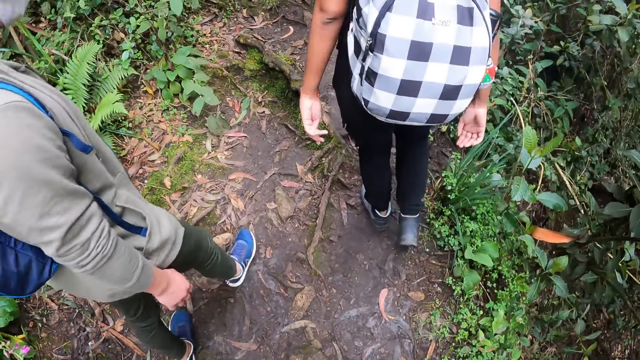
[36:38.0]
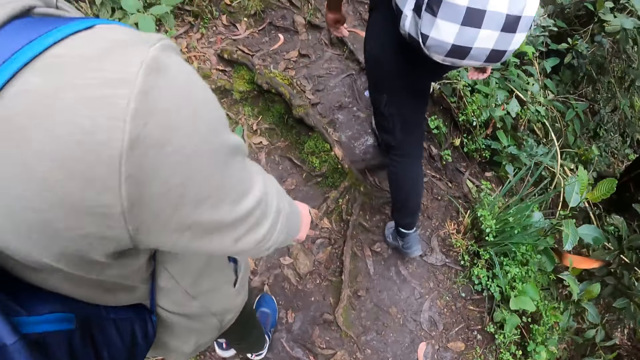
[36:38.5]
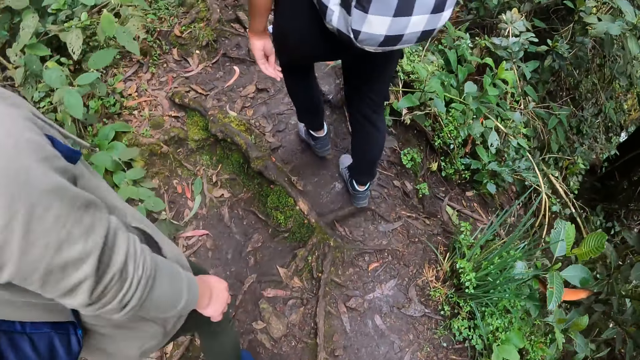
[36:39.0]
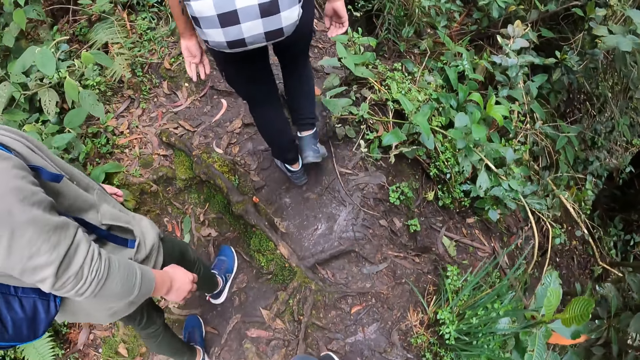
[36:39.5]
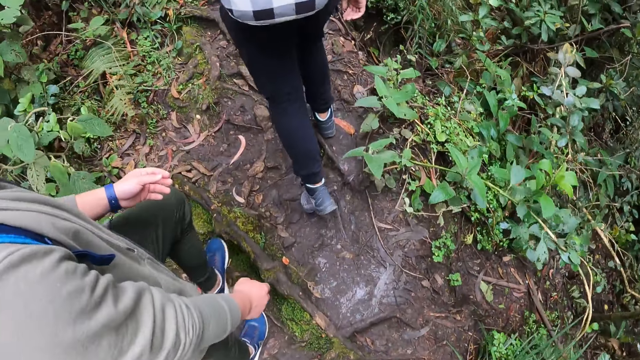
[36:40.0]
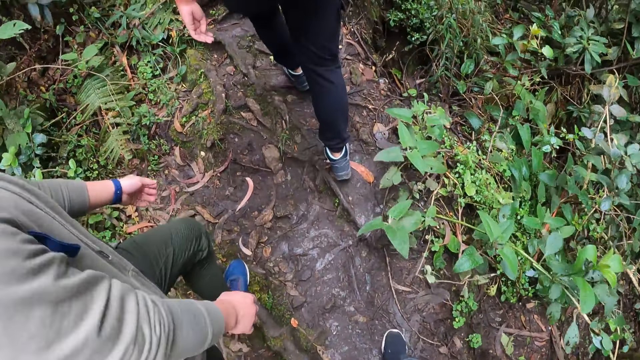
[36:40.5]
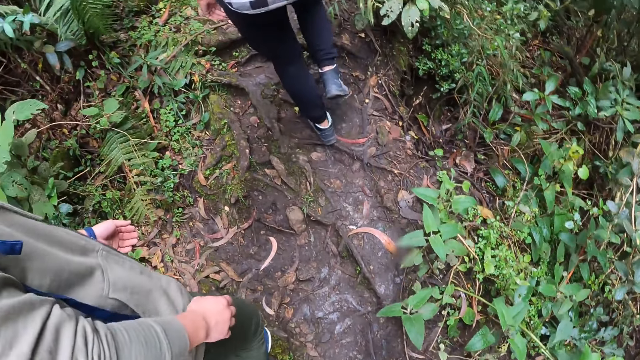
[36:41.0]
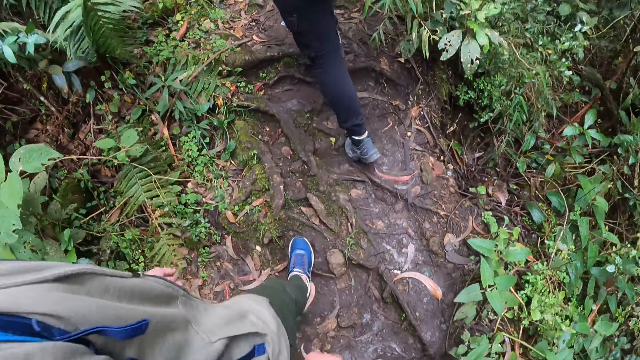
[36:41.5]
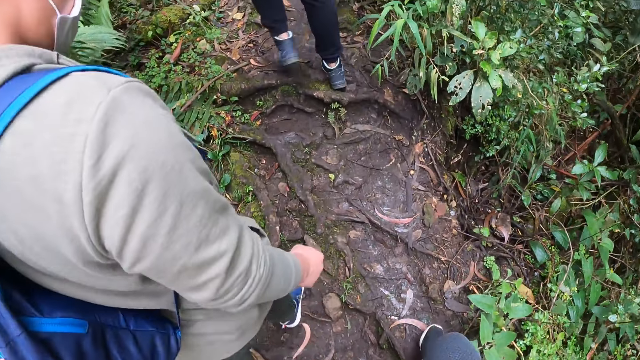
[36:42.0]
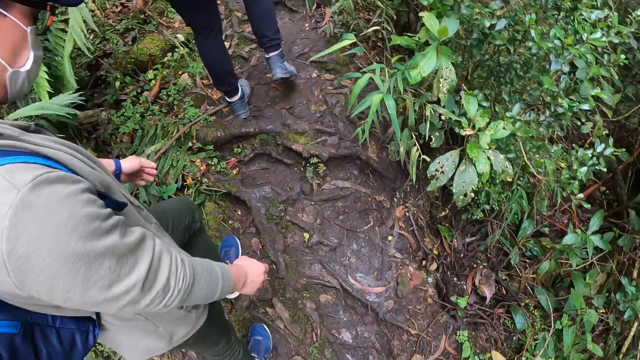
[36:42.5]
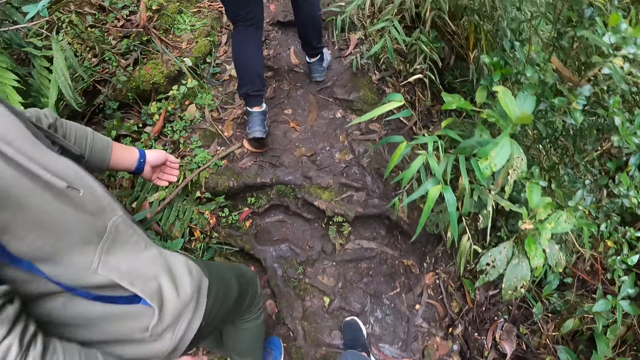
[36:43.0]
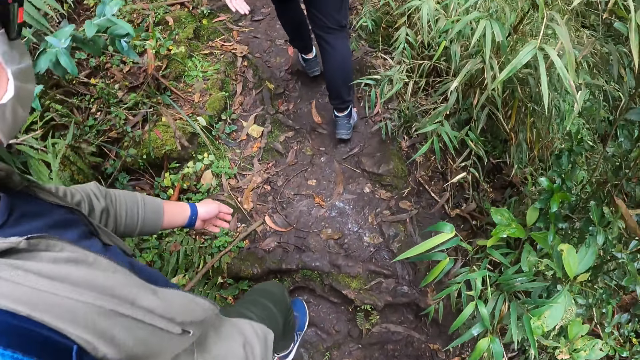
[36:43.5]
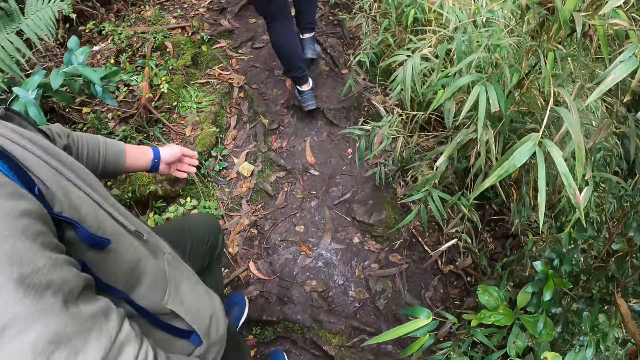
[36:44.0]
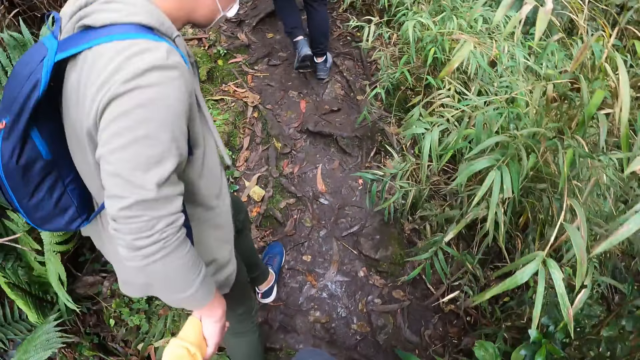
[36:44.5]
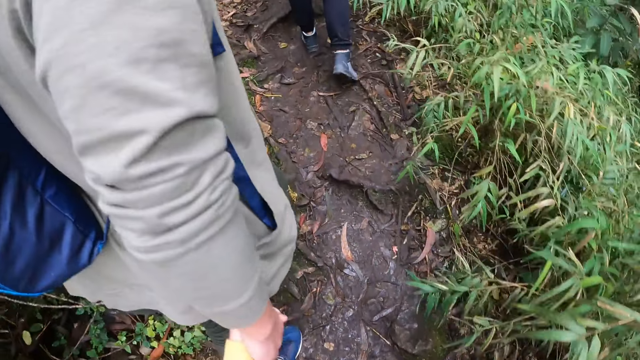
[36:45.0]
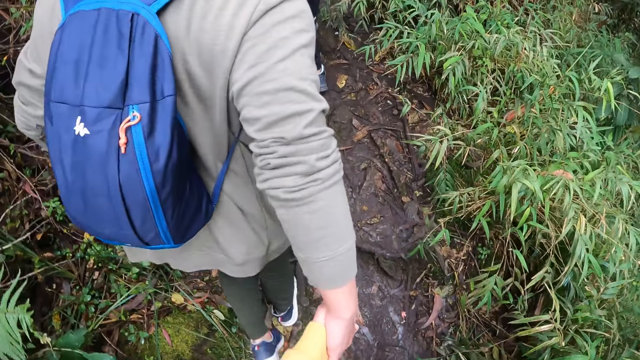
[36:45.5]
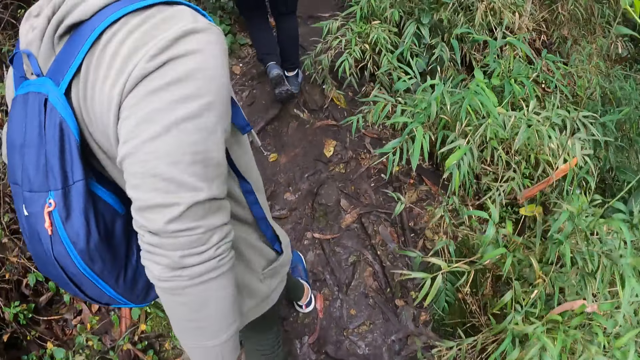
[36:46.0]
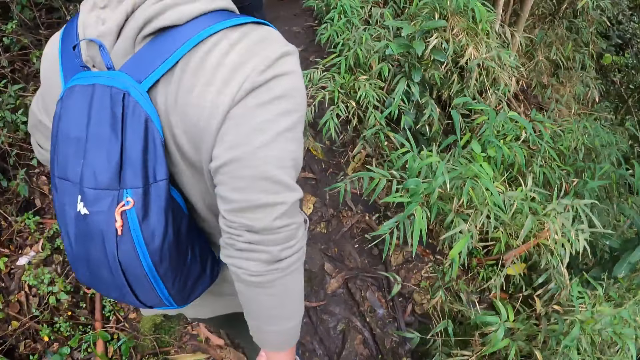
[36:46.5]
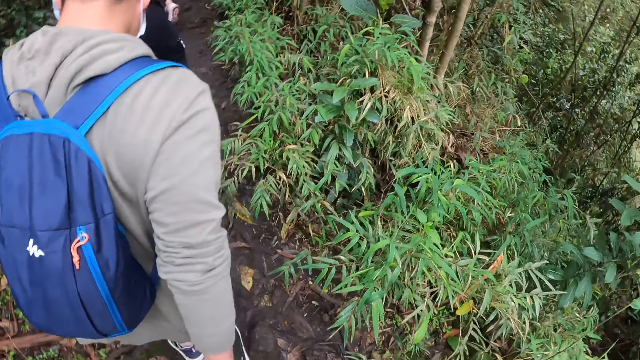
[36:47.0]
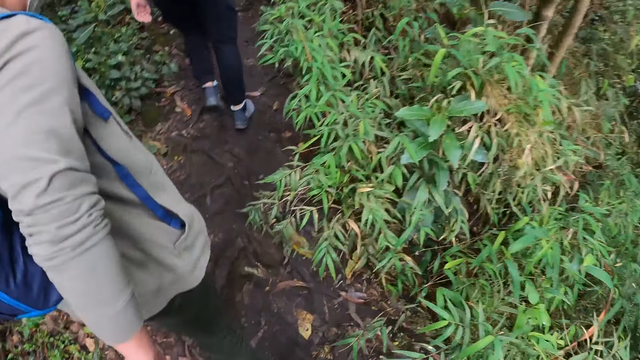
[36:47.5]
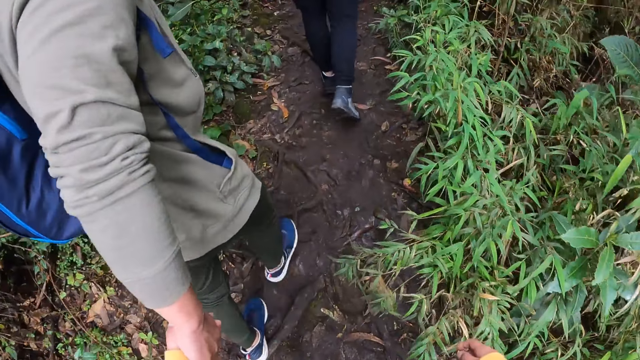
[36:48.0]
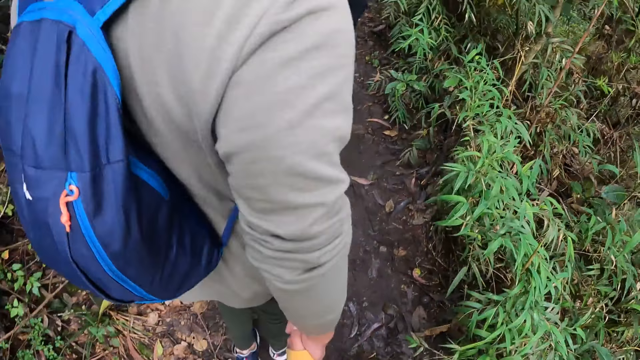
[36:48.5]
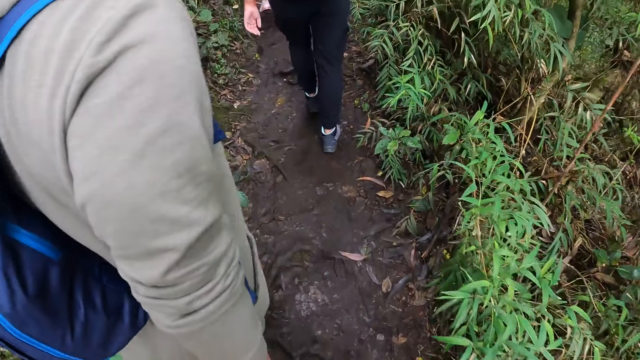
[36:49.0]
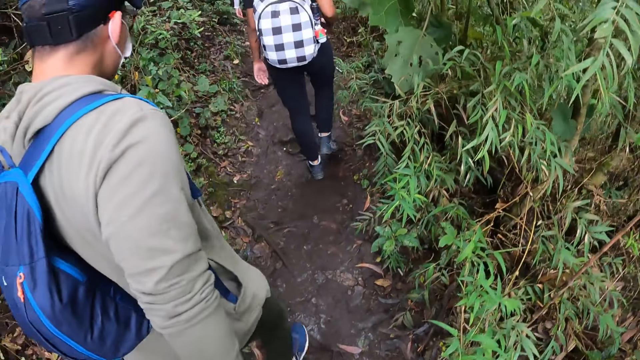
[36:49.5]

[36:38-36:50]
The camera wearer holds the man with her right hand. The man holds the camera wearer's hand.

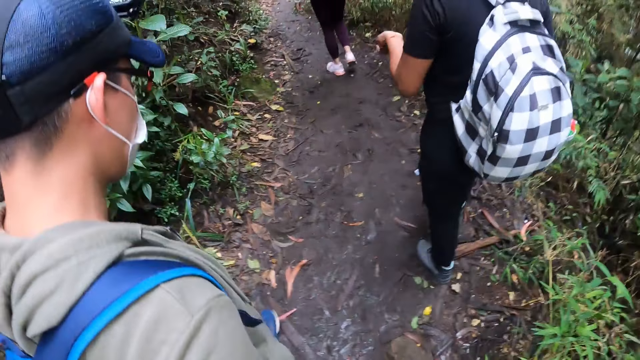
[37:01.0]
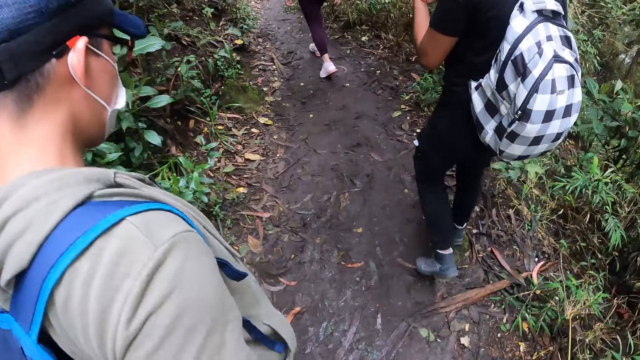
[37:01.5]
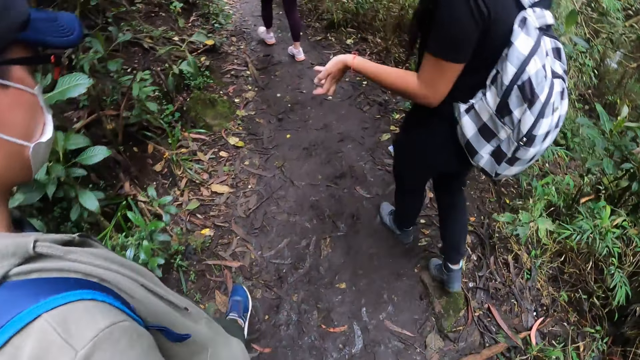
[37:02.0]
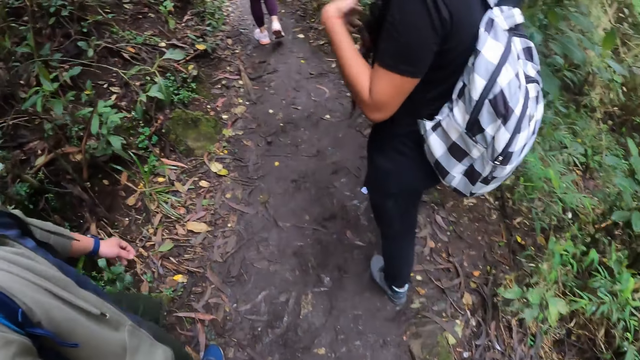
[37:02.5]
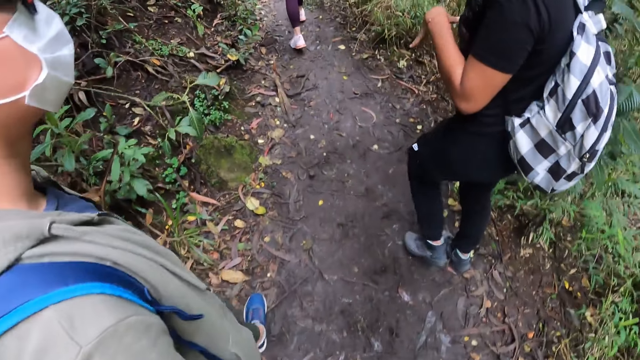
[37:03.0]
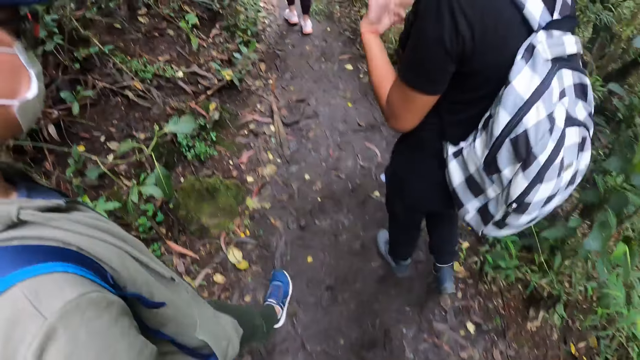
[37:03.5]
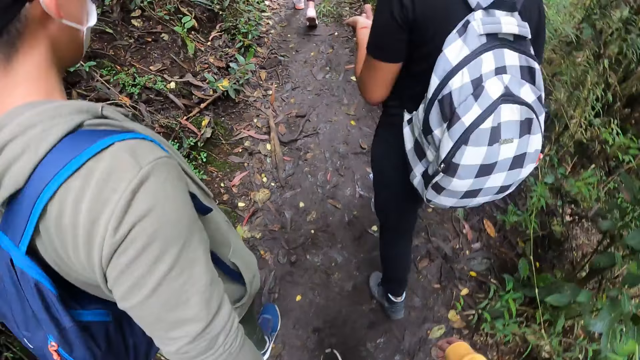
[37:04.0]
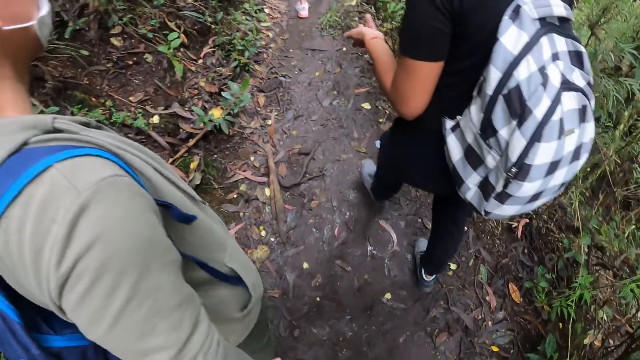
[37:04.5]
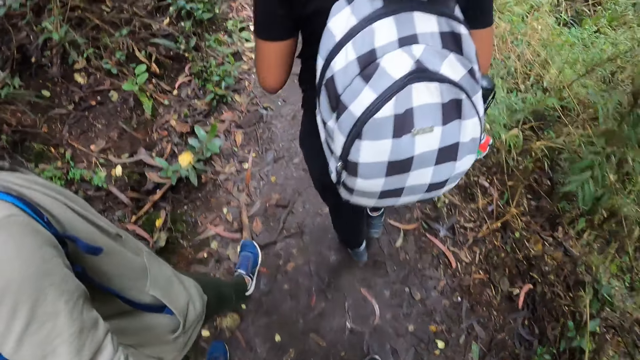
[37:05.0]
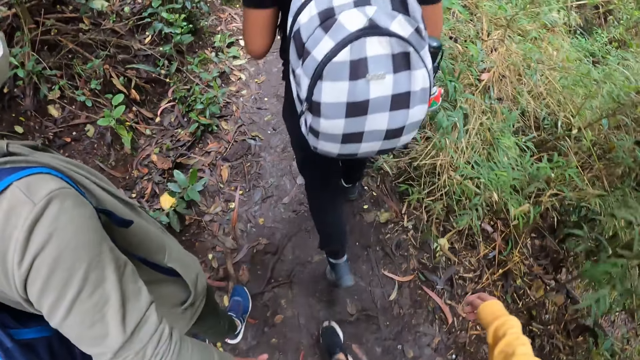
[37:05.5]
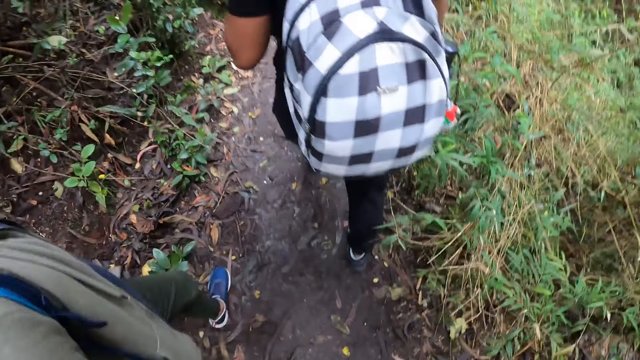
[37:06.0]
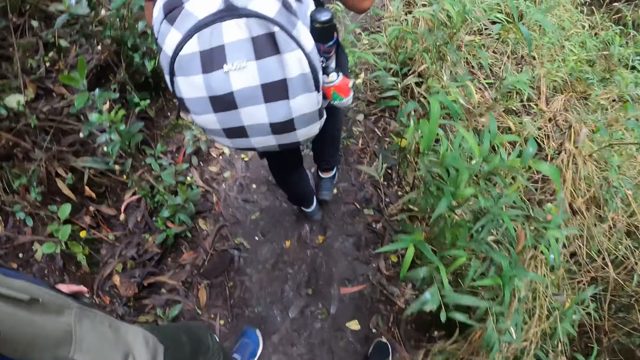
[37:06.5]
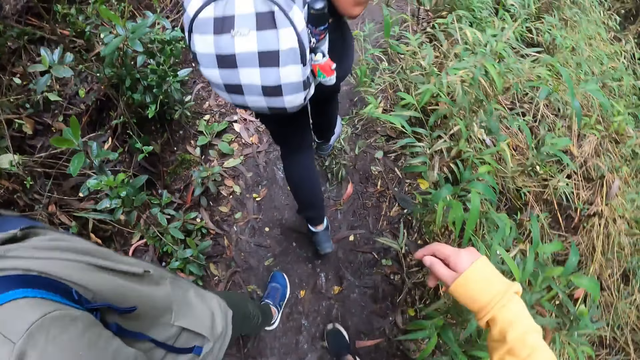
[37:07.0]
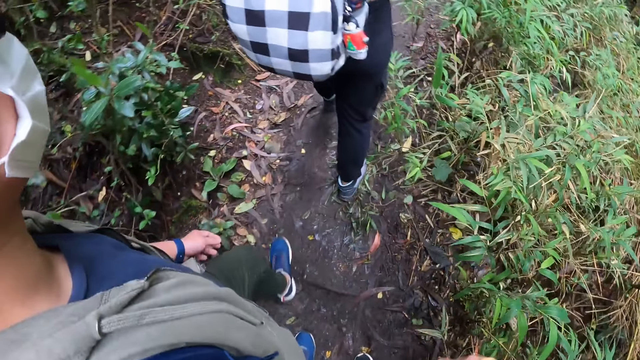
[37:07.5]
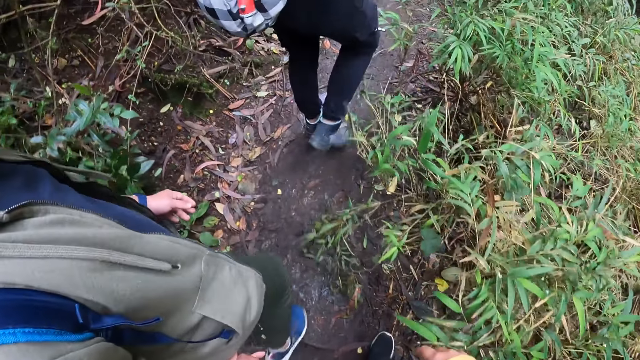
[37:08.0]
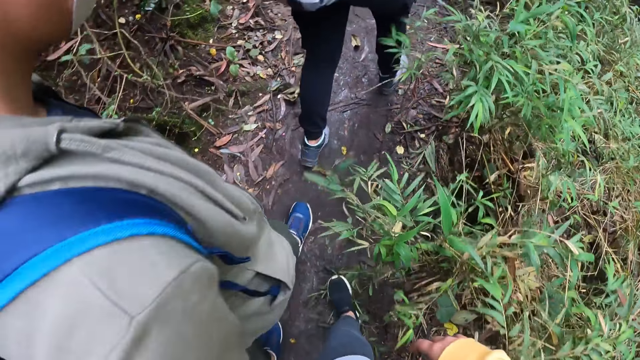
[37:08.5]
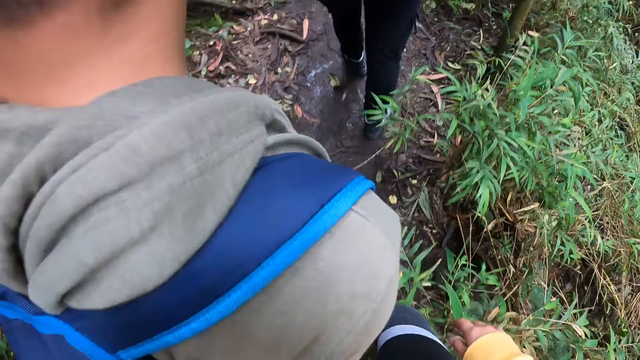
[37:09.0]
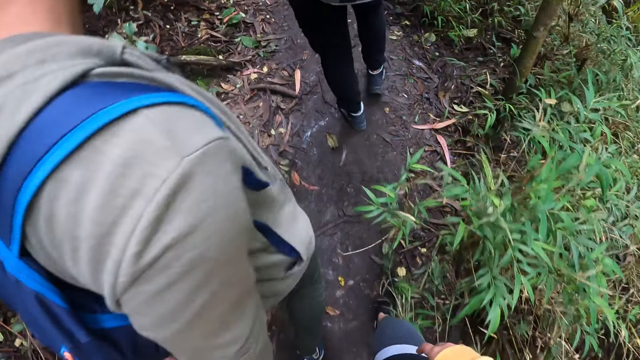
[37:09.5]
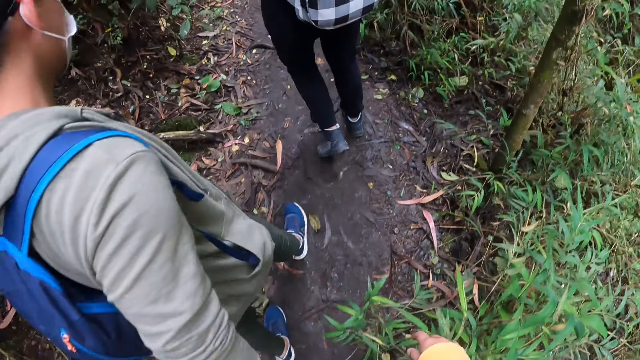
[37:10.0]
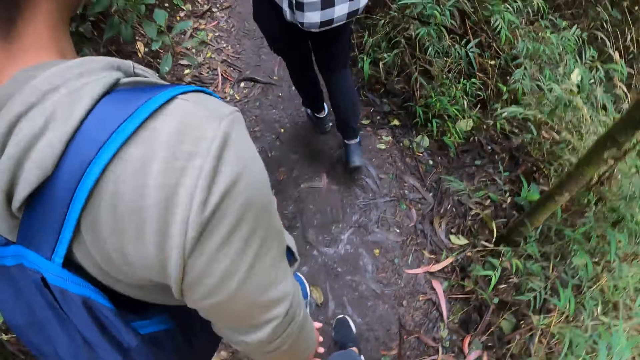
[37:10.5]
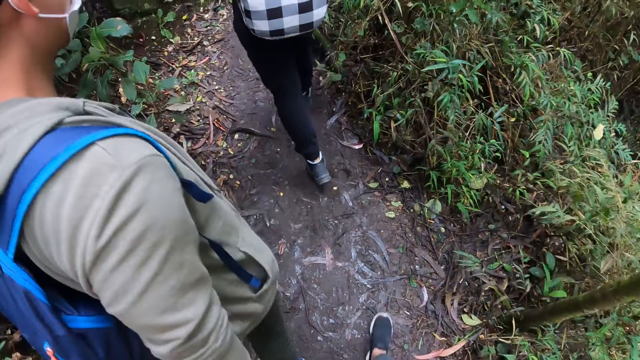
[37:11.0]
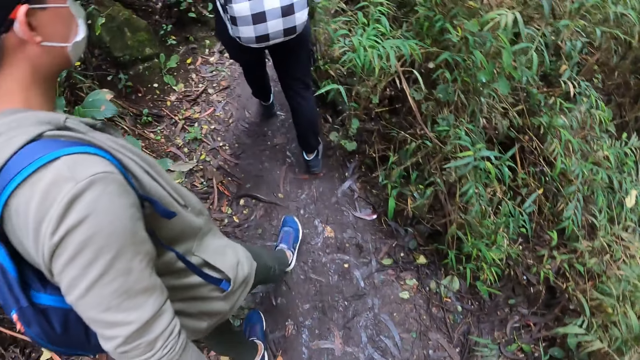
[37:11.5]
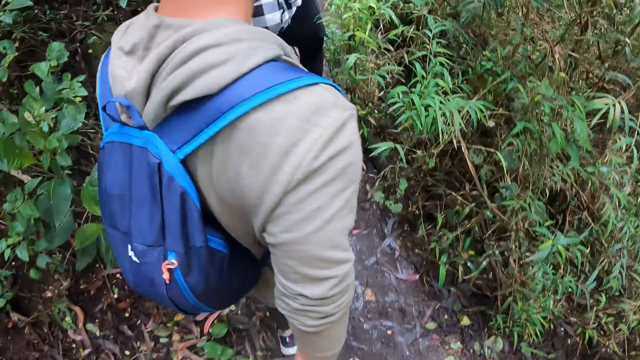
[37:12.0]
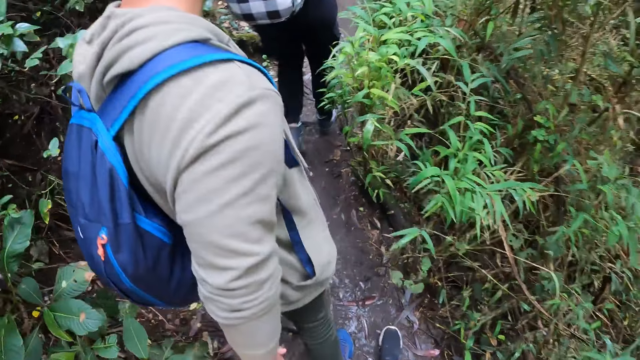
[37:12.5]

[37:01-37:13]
A woman interacts with the man. The woman talks with the man. The woman moves the left hand. The camera wearer moves the left hand.
